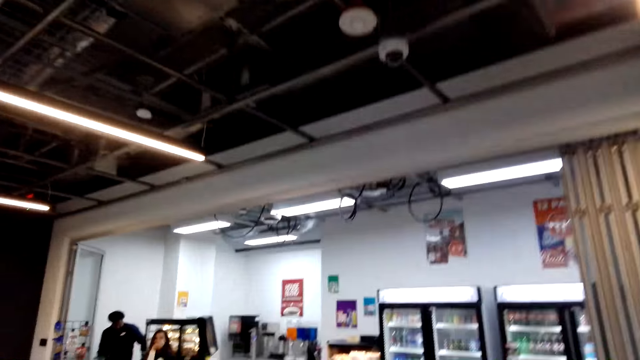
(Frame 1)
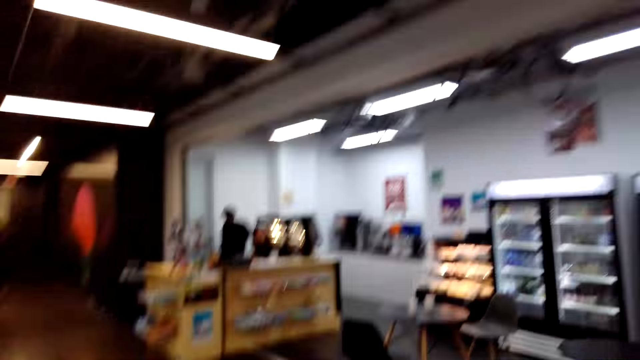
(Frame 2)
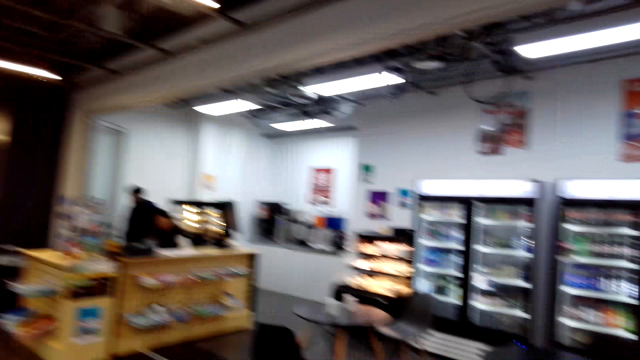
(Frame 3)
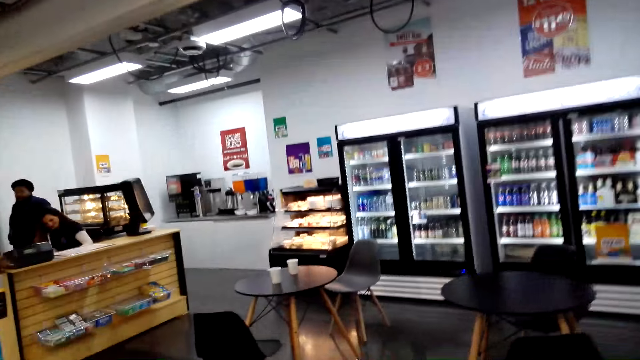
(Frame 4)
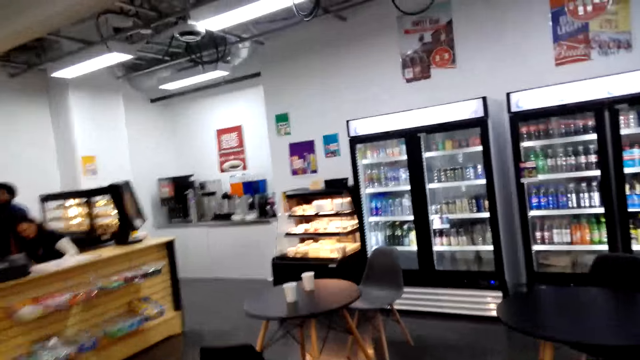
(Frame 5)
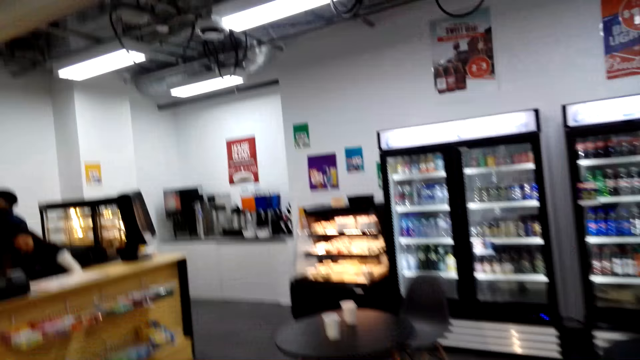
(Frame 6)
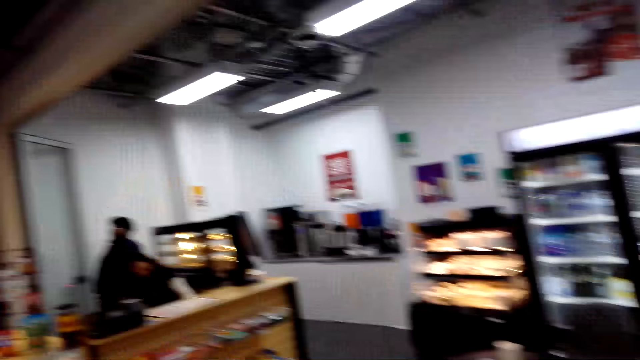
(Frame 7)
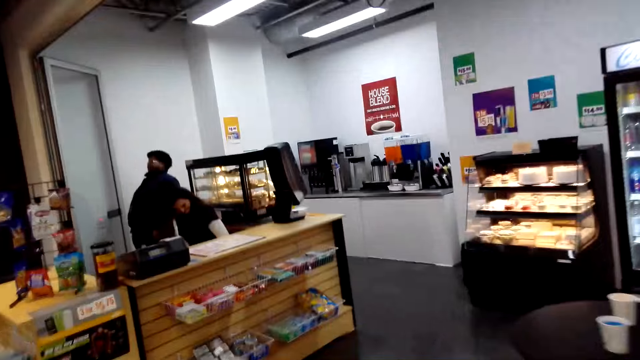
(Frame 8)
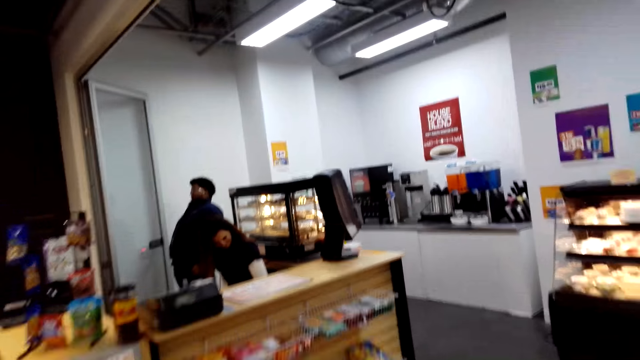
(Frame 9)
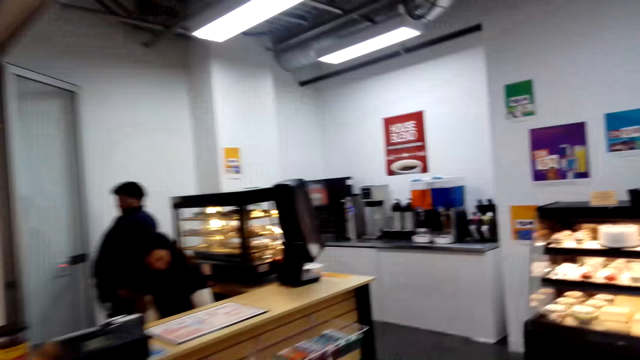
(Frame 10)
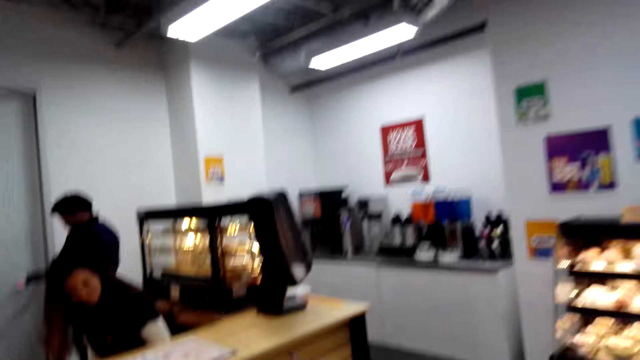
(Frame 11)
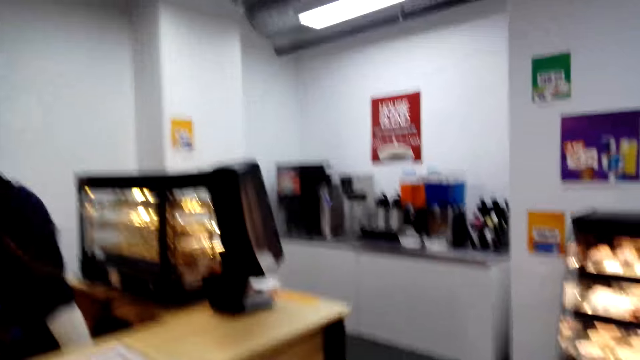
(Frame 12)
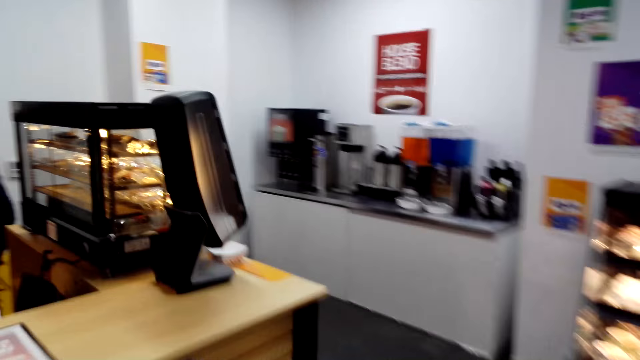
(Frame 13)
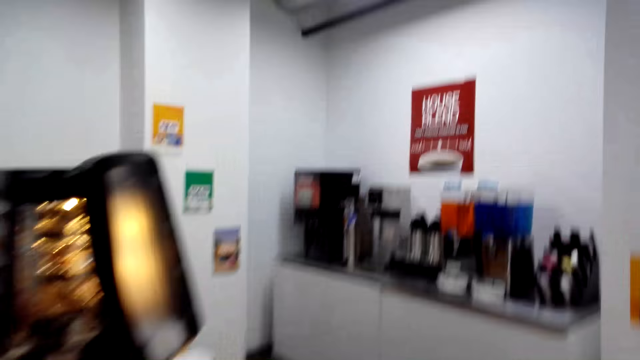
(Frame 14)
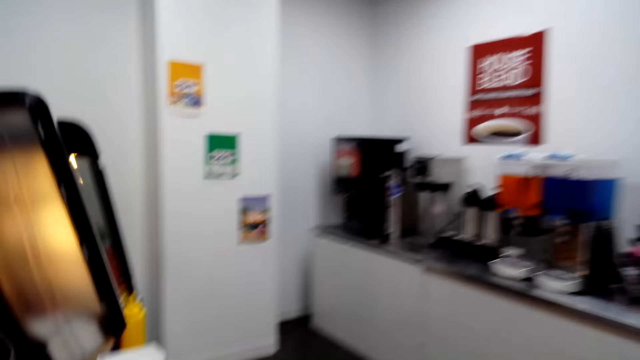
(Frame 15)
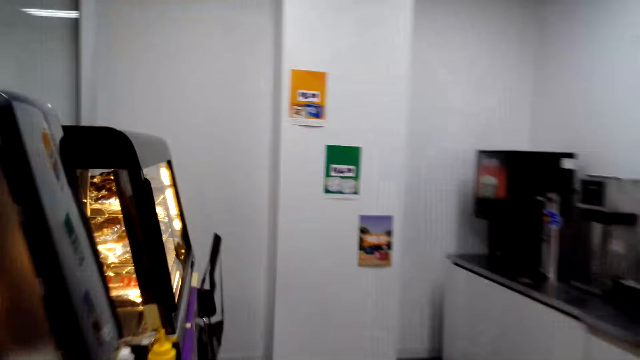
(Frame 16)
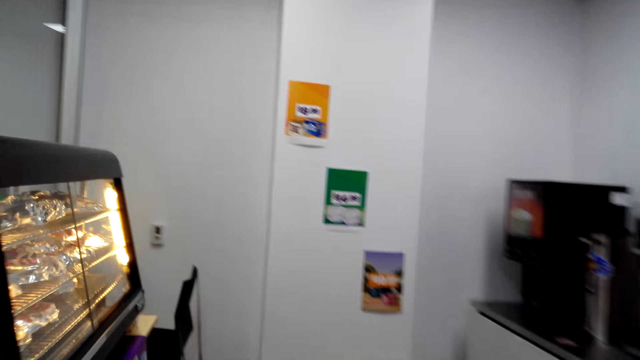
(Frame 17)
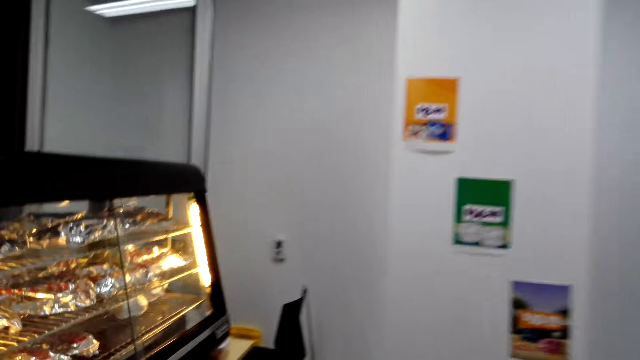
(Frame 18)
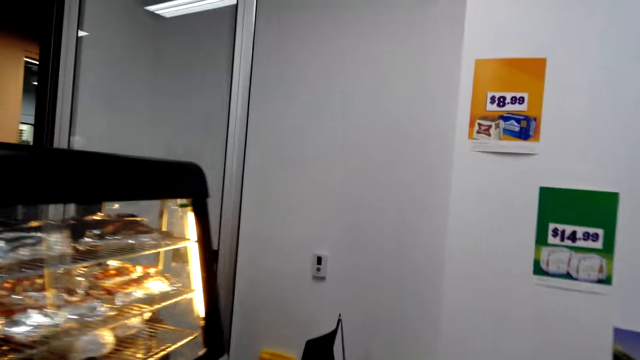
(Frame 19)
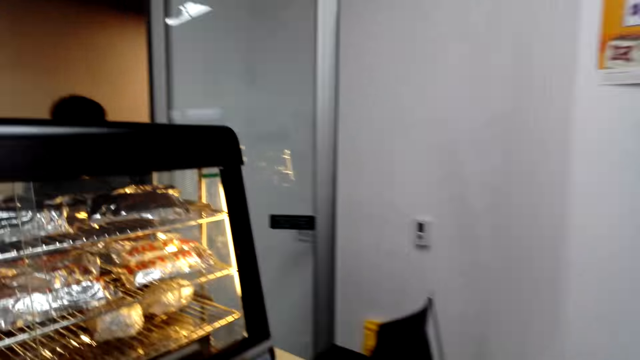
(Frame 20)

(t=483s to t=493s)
The camera wearer walks towards the counter.

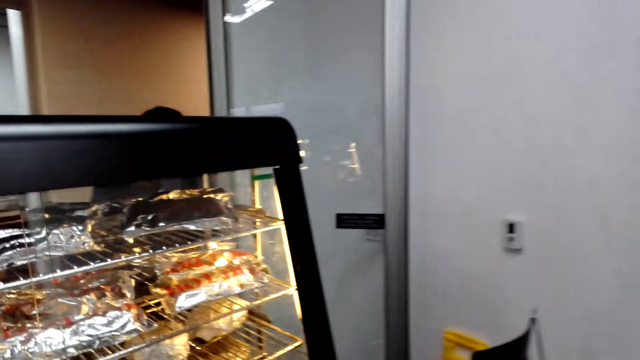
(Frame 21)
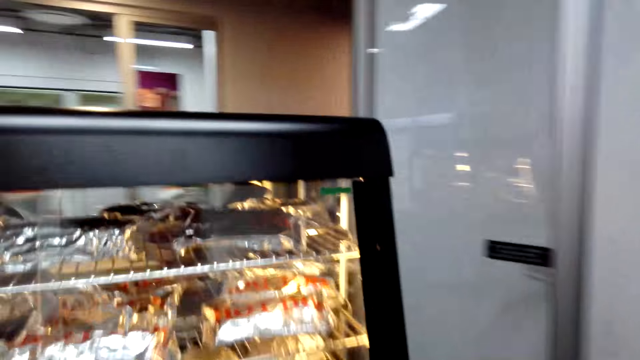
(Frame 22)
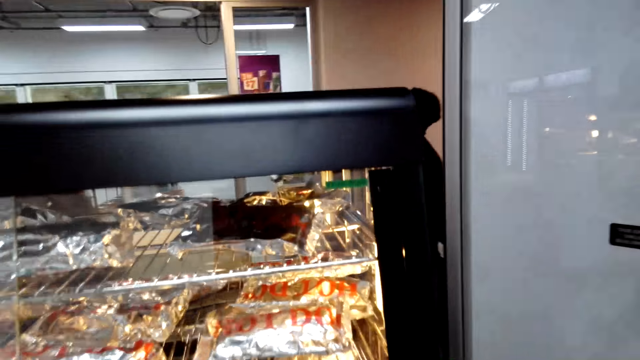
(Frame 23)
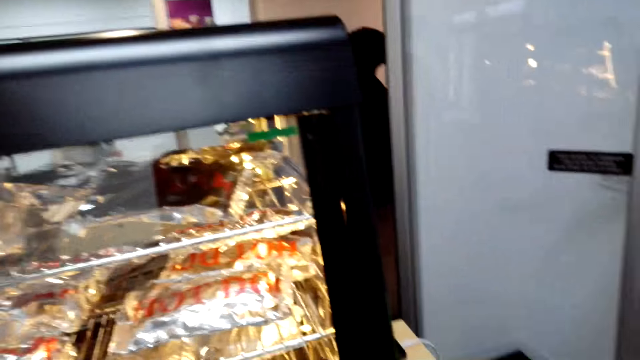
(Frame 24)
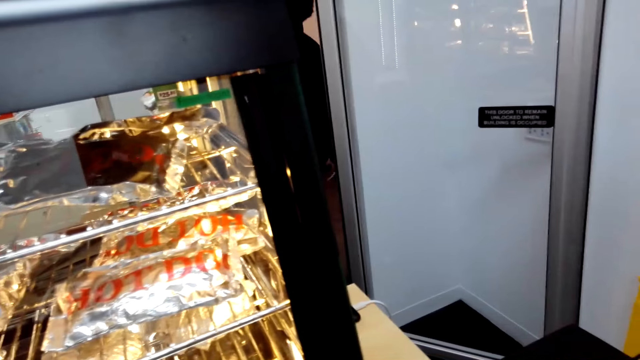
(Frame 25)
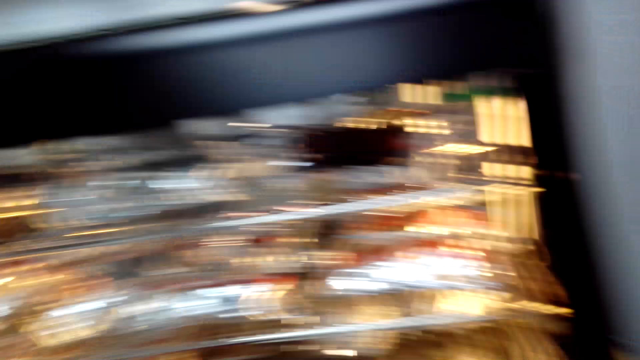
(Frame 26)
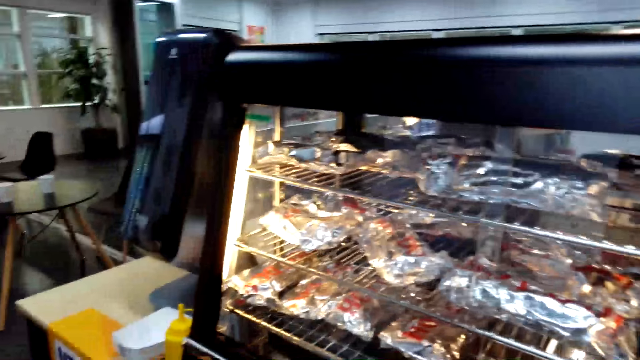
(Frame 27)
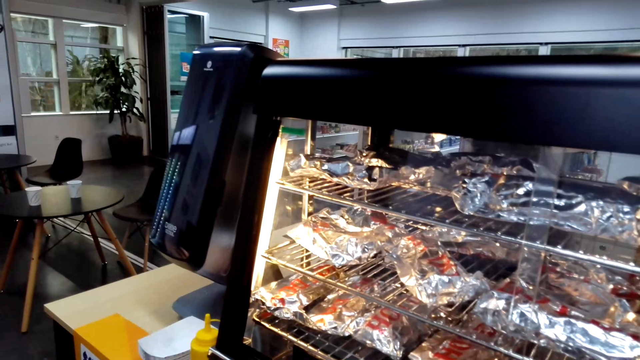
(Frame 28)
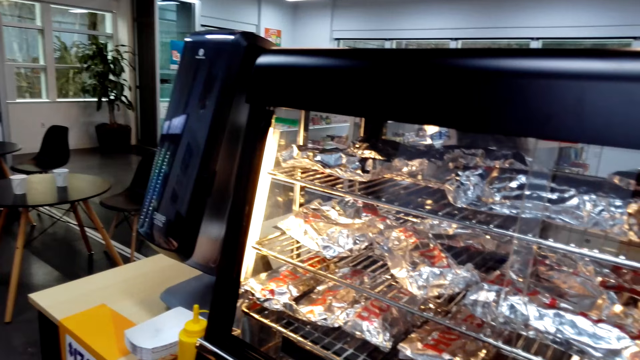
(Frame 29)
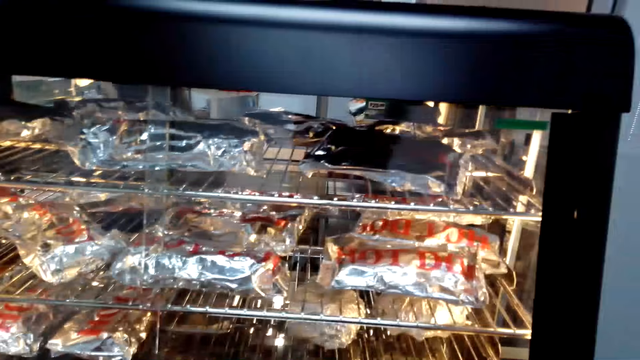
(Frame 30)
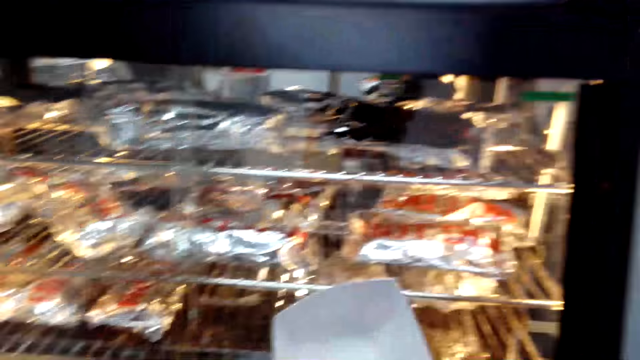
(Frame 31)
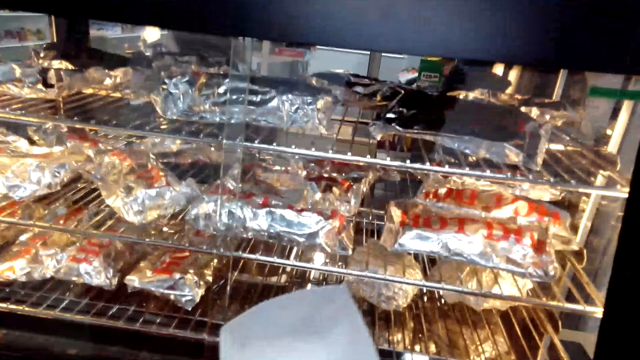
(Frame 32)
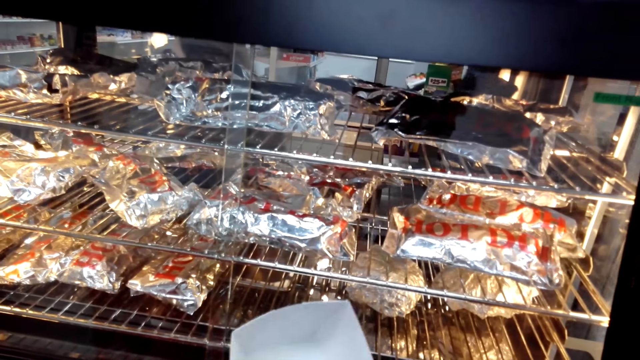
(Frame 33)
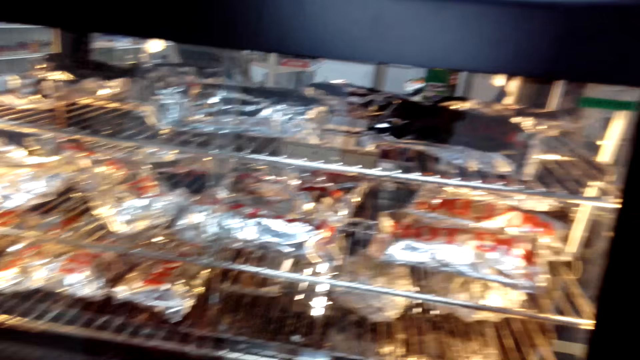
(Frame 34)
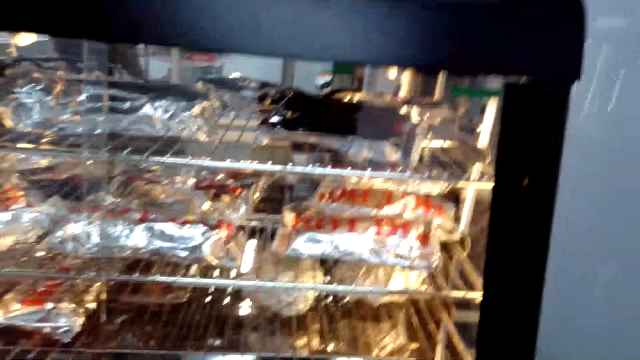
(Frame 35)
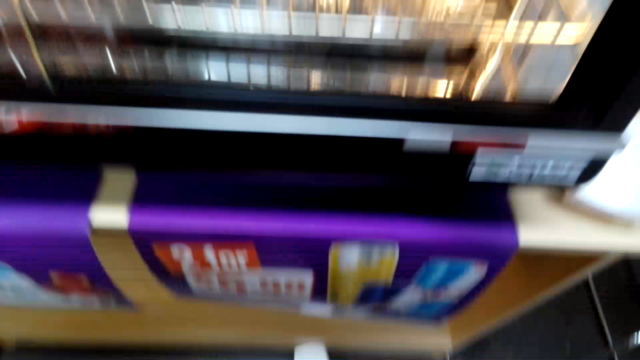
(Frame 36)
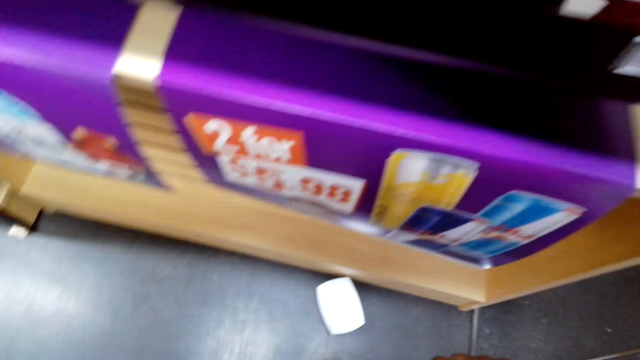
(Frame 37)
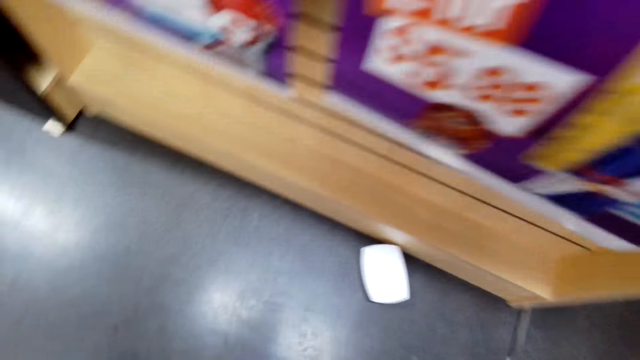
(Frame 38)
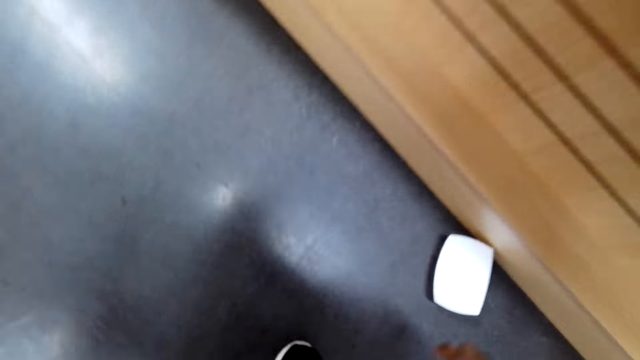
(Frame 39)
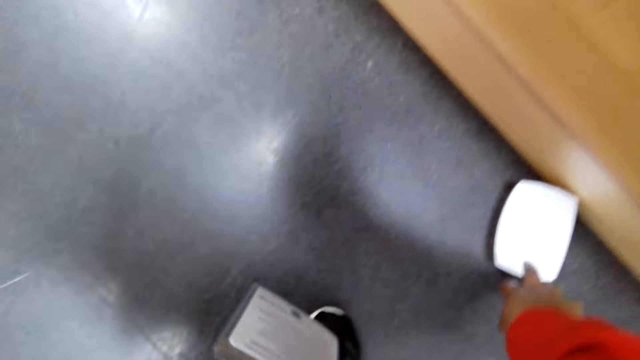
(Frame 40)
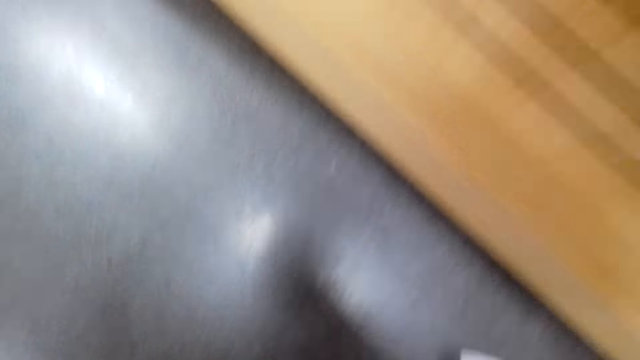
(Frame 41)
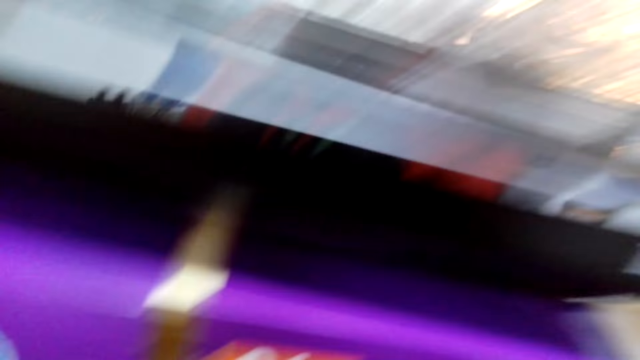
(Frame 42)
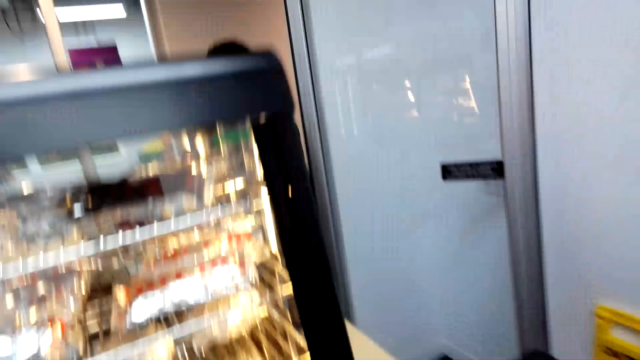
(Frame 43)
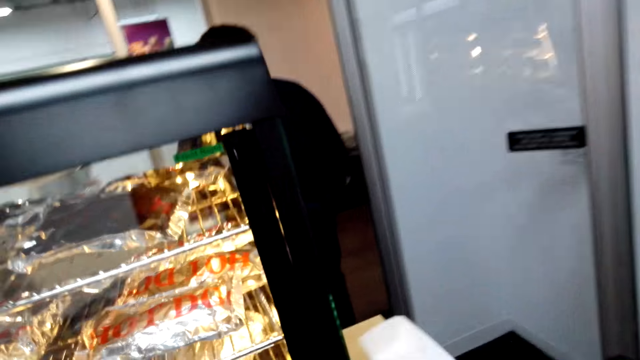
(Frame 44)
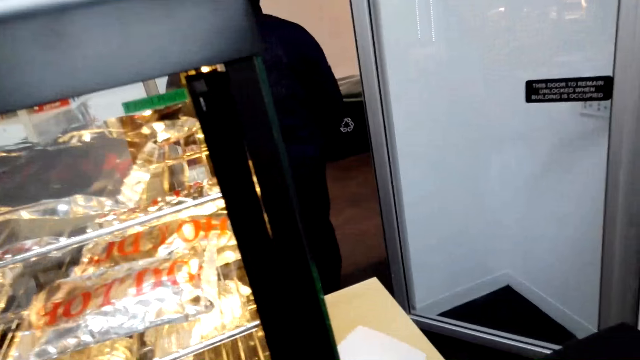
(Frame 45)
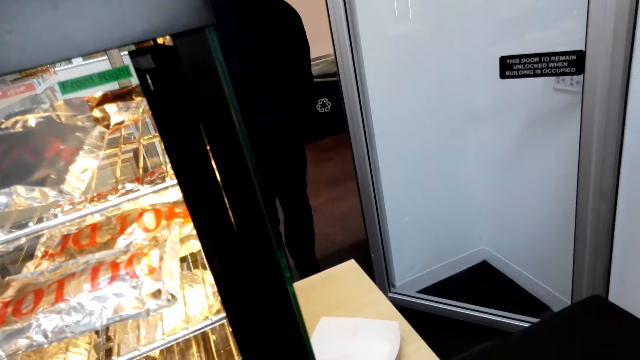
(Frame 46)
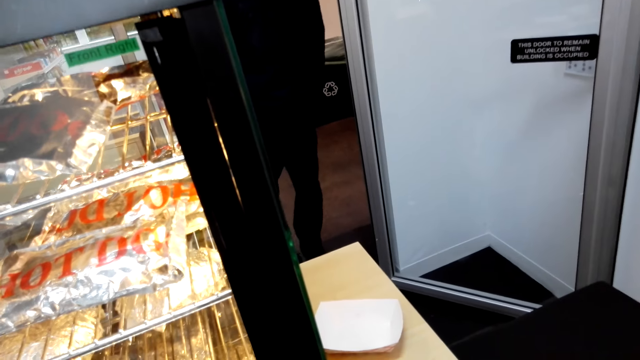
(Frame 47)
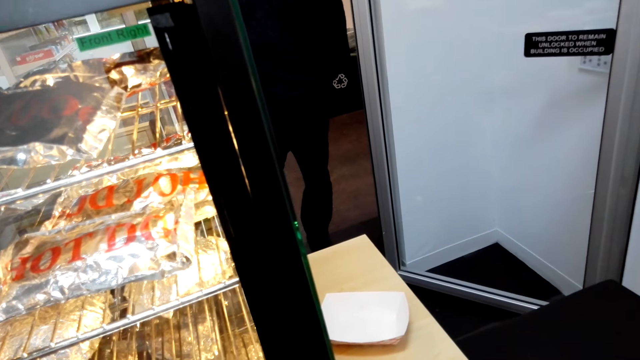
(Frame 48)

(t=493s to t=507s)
The camera wearer stops walking. They pick up a plate. They hold a paper sheet. They bend down. They drop the plate on the floor. They pick up the plate on the floor. They place the plate on a stand.
